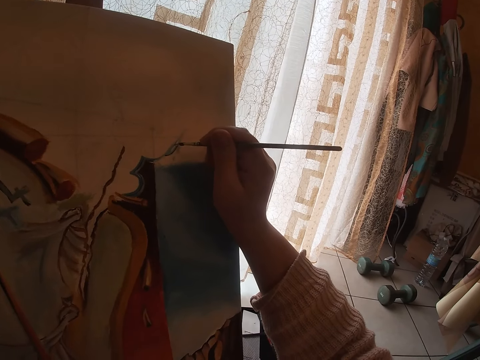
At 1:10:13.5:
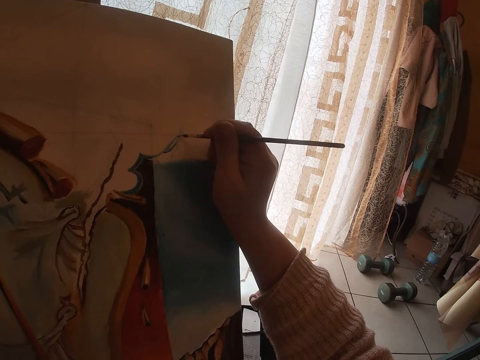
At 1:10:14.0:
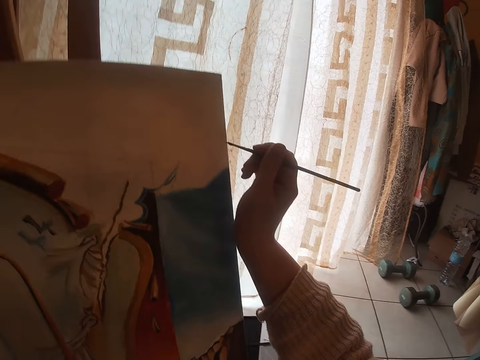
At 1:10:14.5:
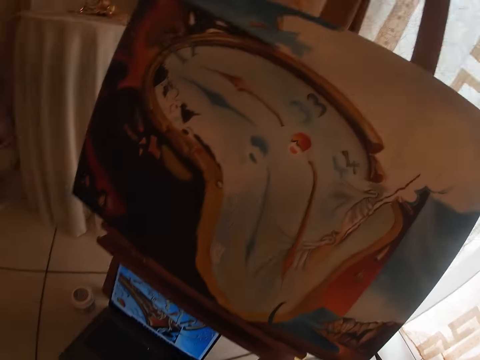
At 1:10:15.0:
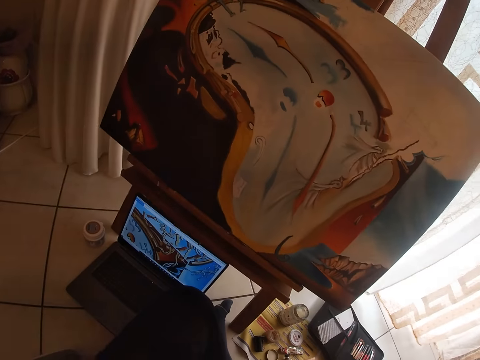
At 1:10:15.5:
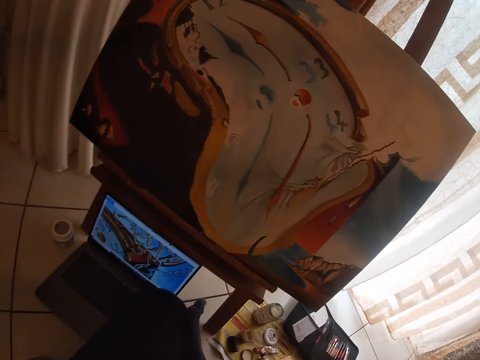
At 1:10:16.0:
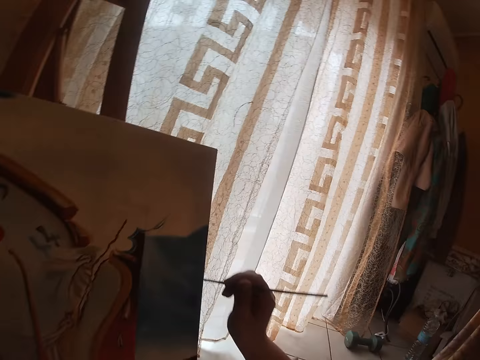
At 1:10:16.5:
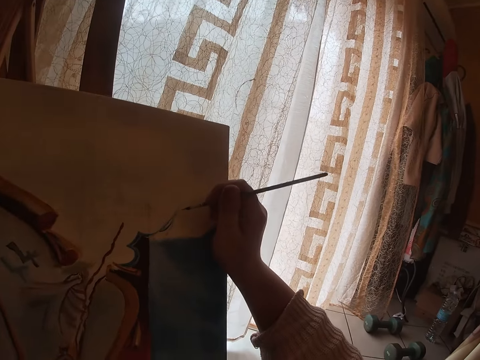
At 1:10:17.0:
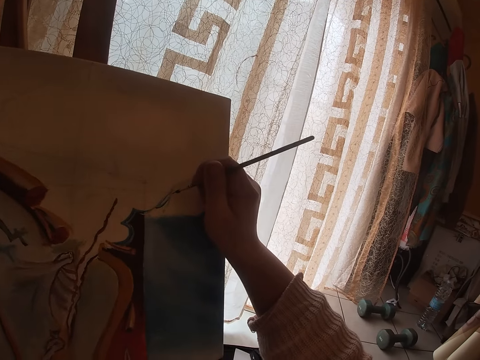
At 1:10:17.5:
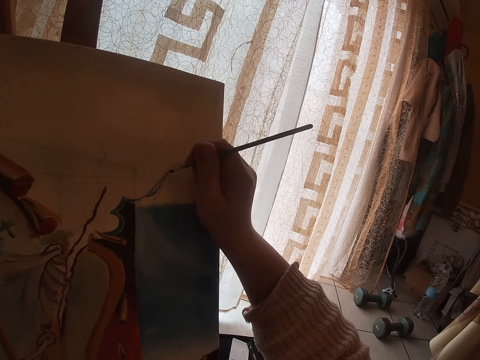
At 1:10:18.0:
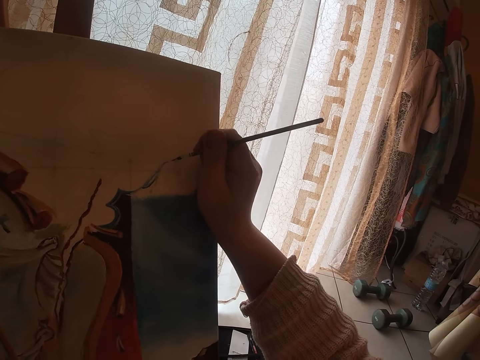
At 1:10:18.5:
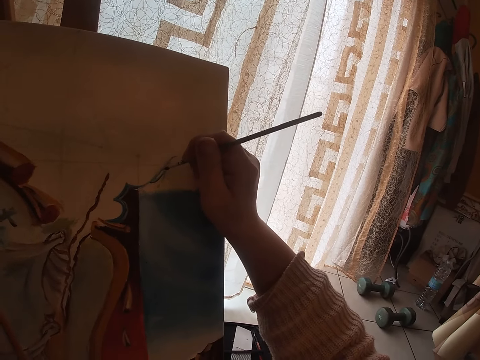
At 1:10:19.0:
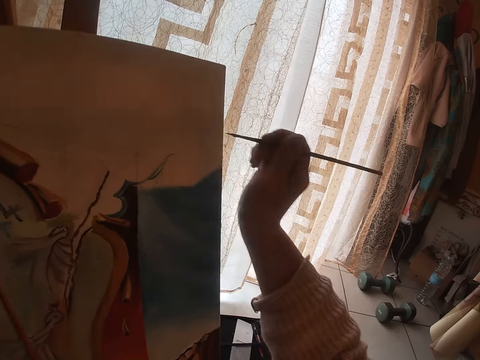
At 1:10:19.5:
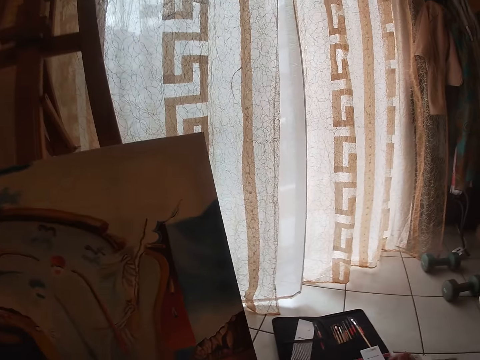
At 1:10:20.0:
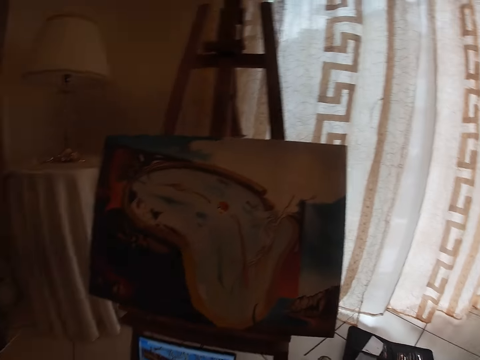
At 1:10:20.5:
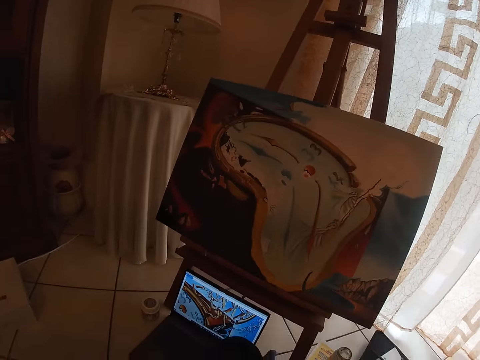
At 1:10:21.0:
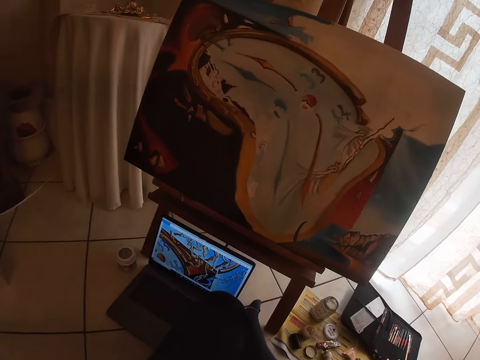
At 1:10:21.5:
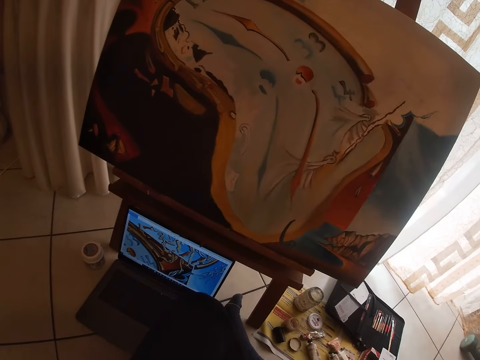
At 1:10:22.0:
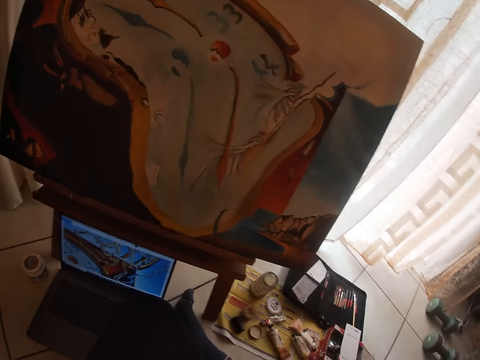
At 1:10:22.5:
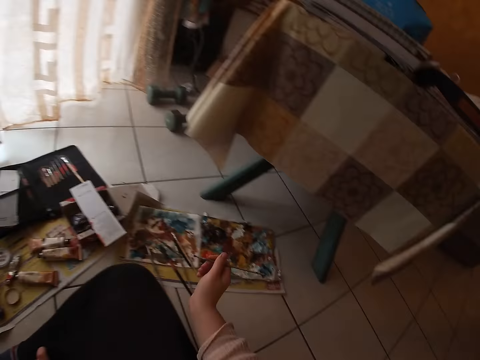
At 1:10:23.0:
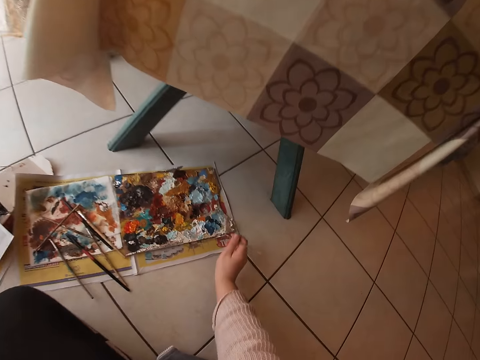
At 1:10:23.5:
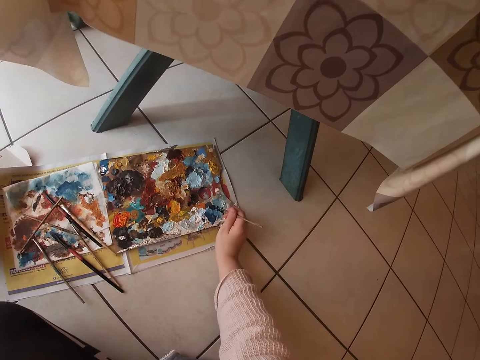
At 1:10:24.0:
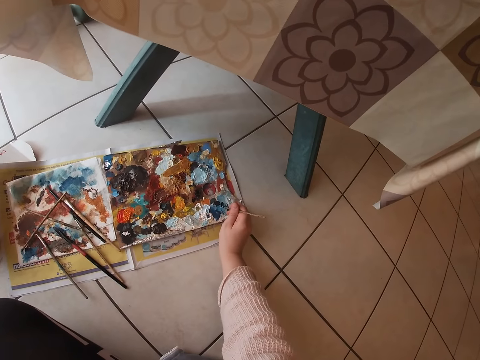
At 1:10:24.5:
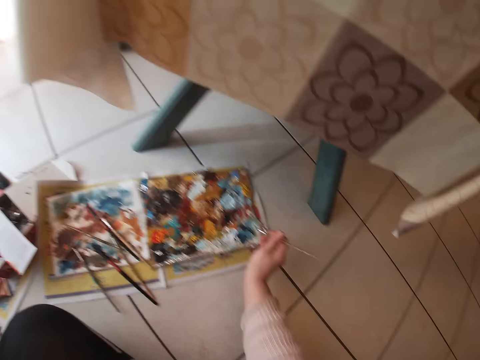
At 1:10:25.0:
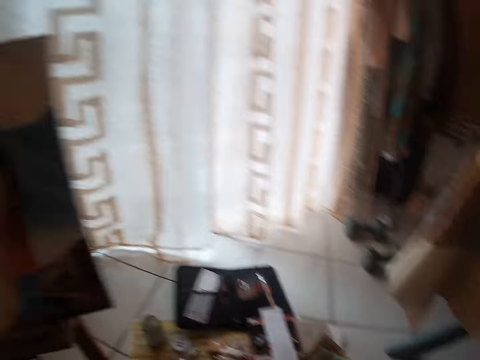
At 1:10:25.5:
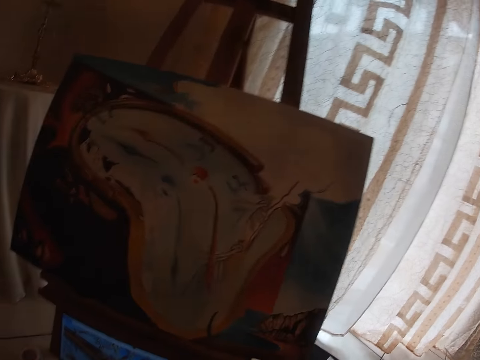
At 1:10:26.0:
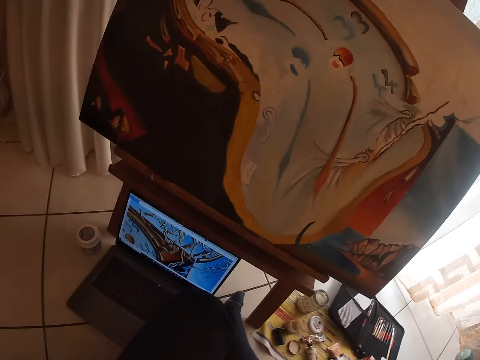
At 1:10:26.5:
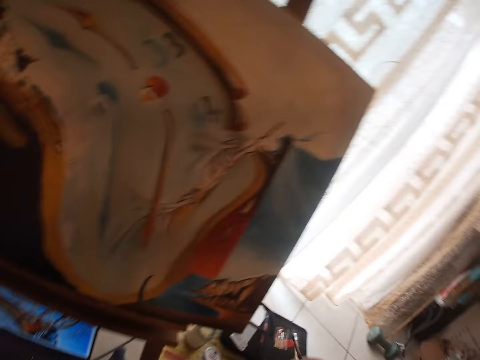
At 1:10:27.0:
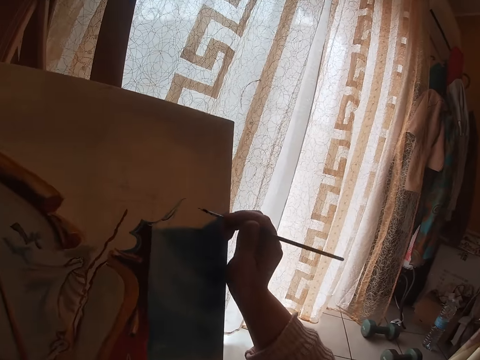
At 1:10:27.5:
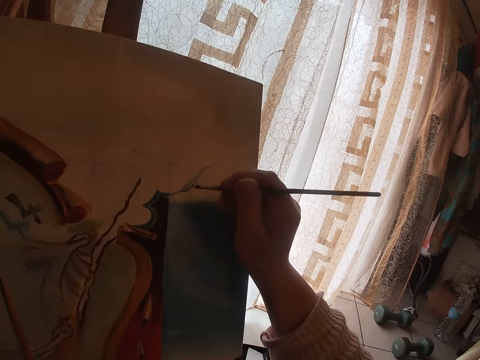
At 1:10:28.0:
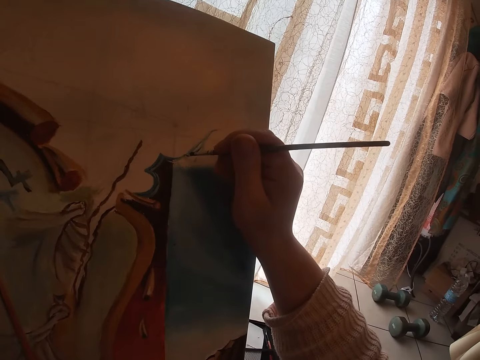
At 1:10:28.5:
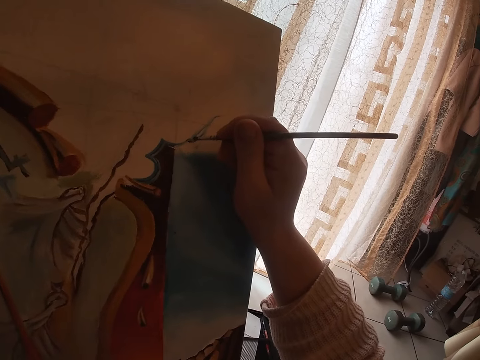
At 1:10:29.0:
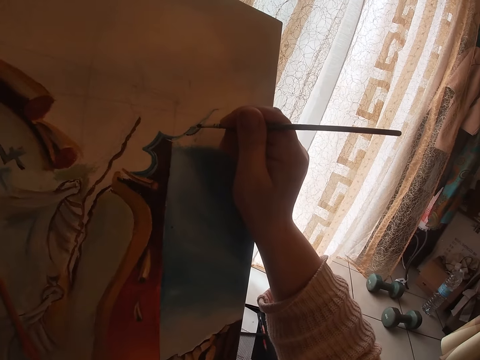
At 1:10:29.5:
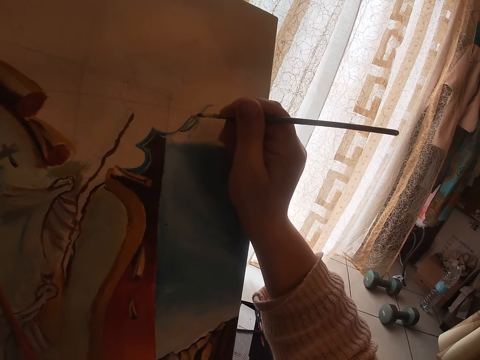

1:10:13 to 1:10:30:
The camera wearer looks toward the computer on the floor. He paints with the brush in his right hand. He looks toward the computer on the floor. He touches the paint on the palette with the brush in his right hand. He looks toward the computer on the floor. He paints with the brush in his right hand.

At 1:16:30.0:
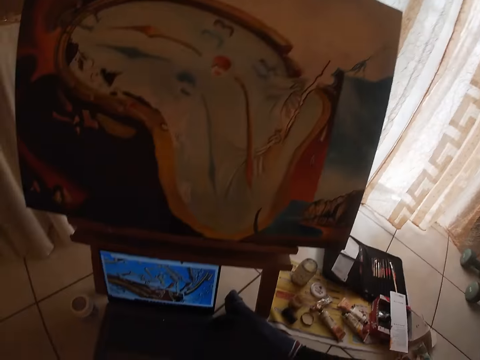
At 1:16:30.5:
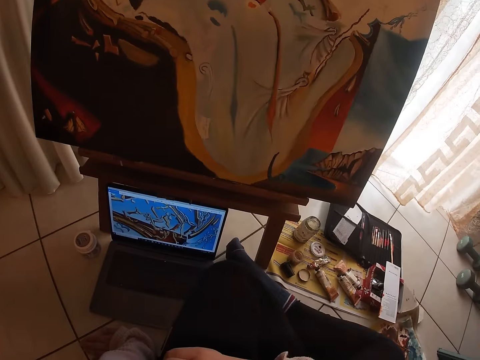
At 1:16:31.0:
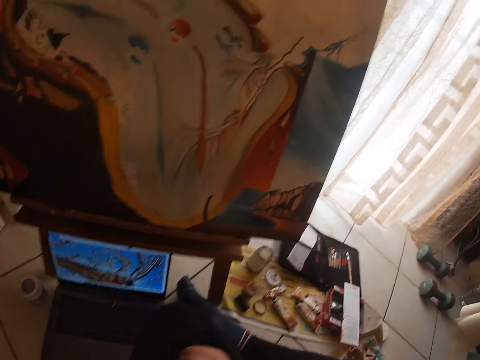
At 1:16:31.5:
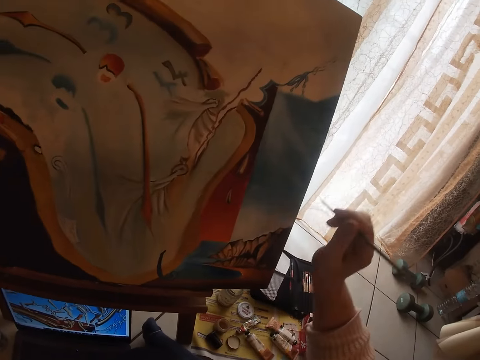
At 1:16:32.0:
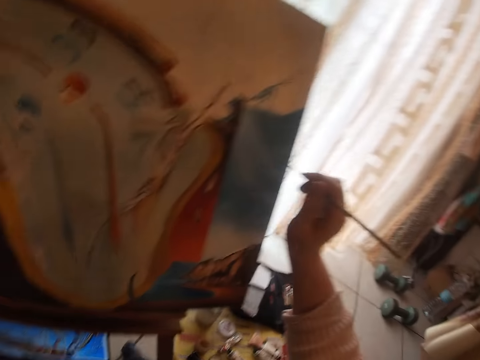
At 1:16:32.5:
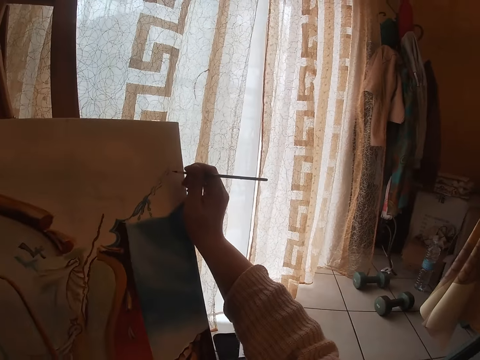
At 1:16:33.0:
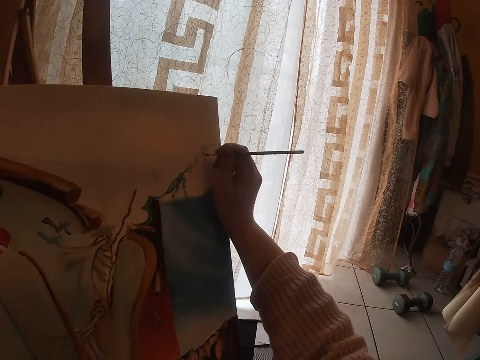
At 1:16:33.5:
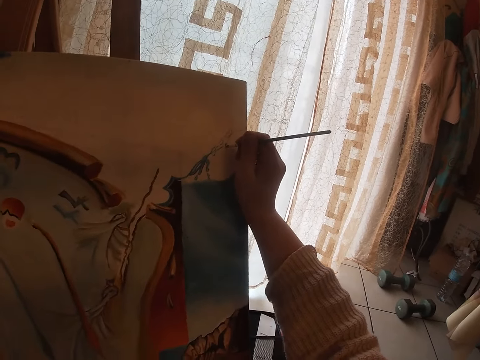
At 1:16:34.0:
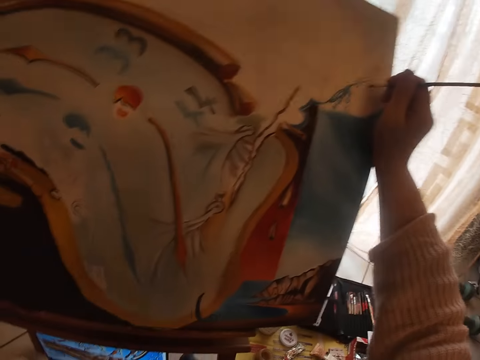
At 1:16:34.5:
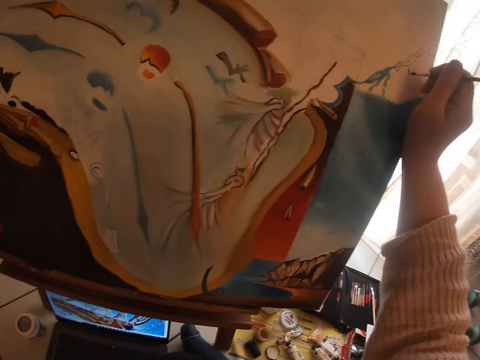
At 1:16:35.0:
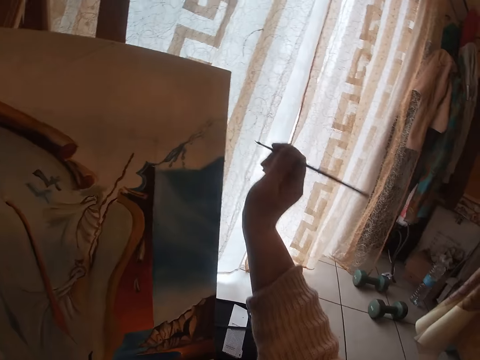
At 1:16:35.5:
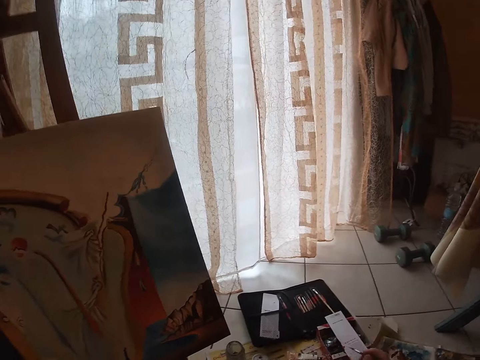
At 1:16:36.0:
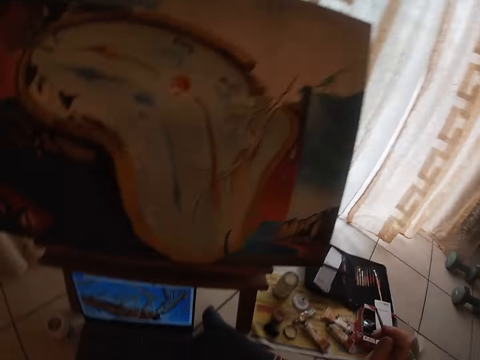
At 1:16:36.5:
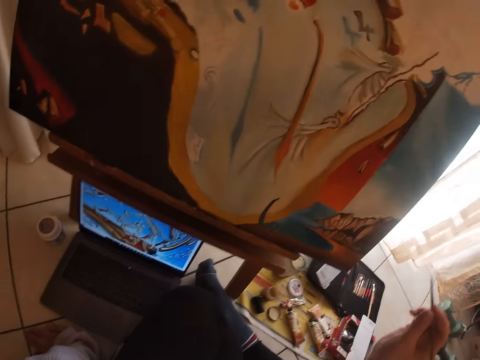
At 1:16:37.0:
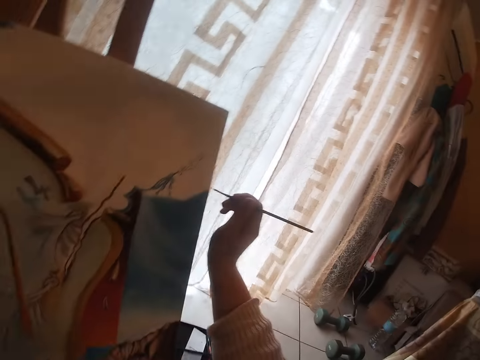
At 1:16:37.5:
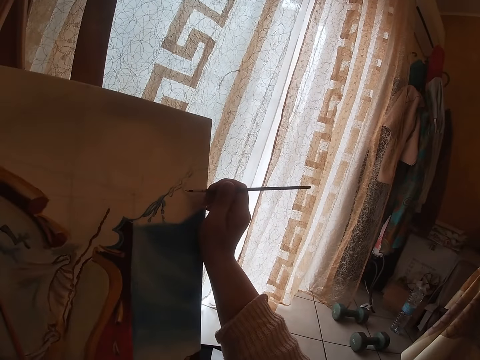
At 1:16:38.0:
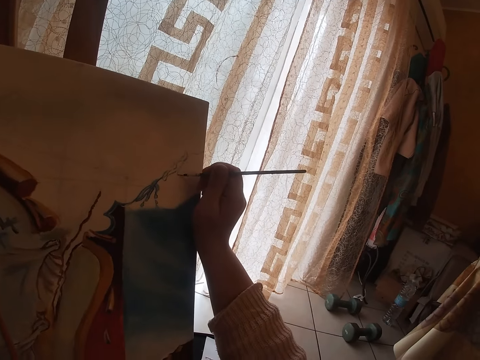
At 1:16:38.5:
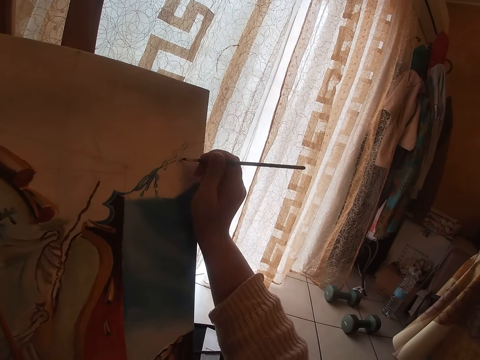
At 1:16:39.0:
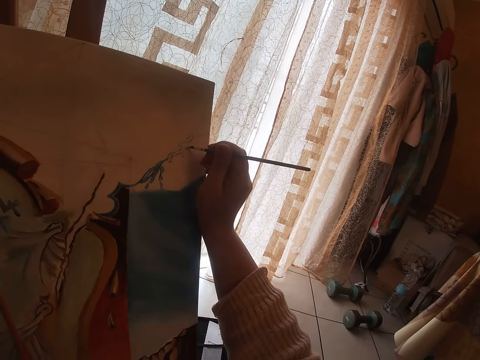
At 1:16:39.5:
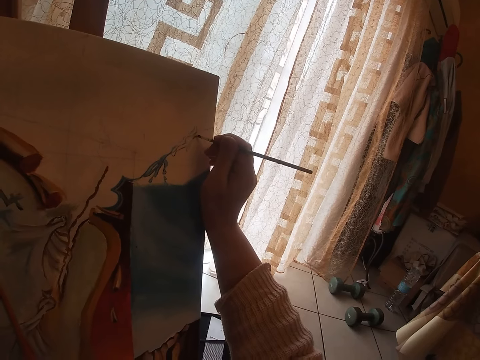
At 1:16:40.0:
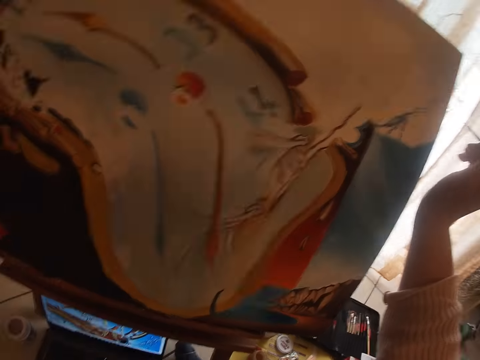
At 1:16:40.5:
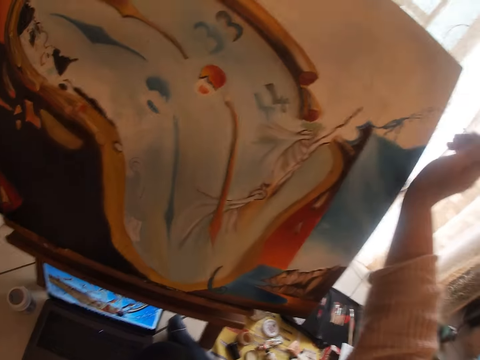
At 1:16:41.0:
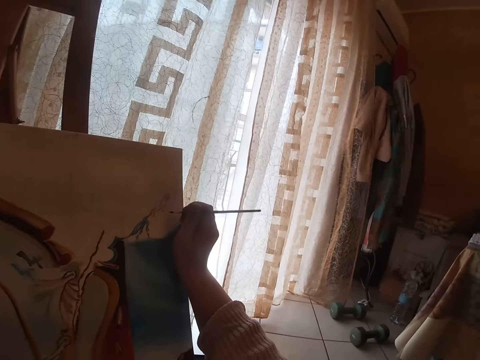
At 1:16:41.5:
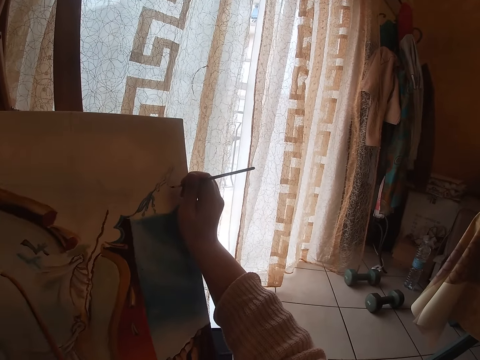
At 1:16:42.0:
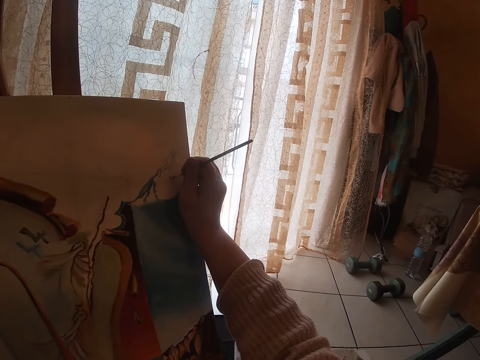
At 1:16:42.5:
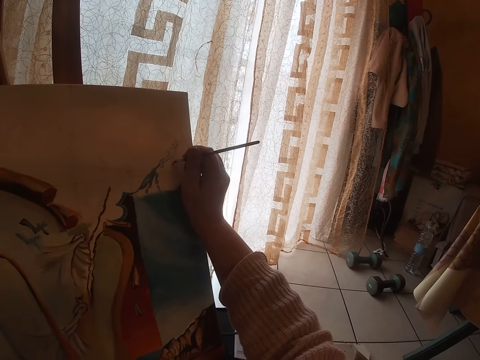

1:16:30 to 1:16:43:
The camera wearer dips the painting brush in her right hand into the palette on the floor. She paints the image on the board with the brush in her right hand. She stops painting momentarily. She paints the image on the board with the brush in her right hand. She looks towards the image on the laptop on the floor. She paints the image on the board with the brush in her right hand.
